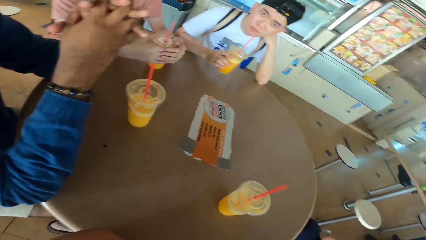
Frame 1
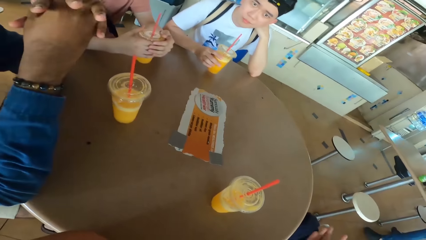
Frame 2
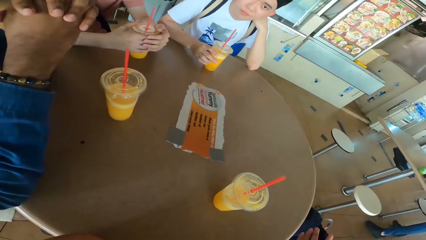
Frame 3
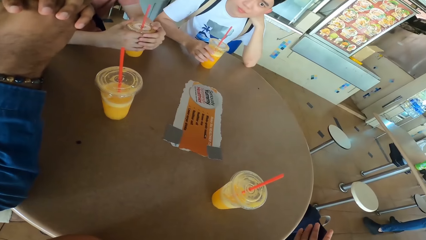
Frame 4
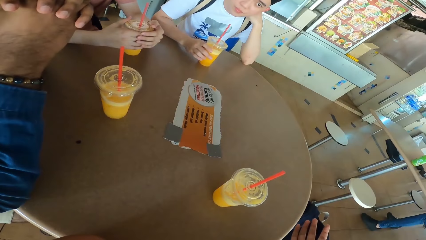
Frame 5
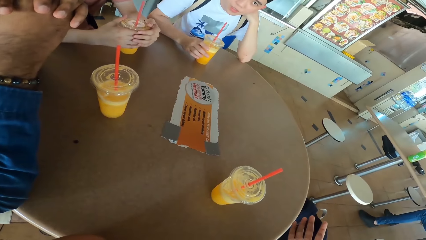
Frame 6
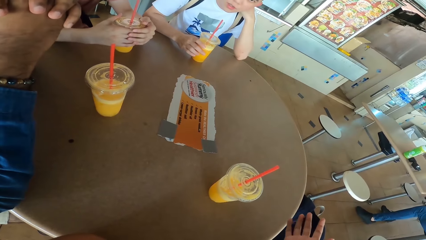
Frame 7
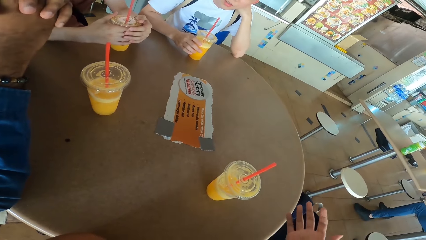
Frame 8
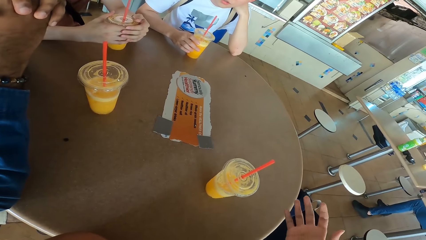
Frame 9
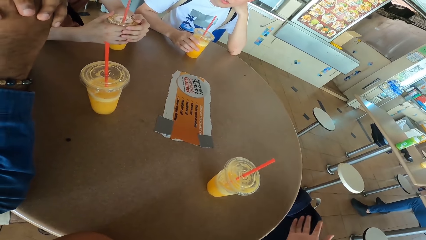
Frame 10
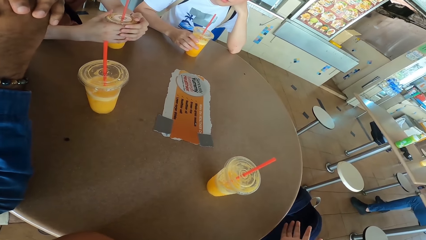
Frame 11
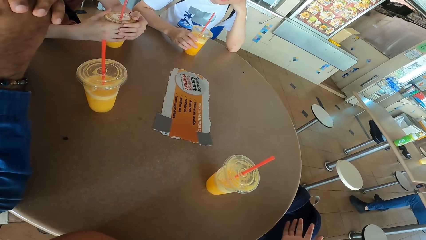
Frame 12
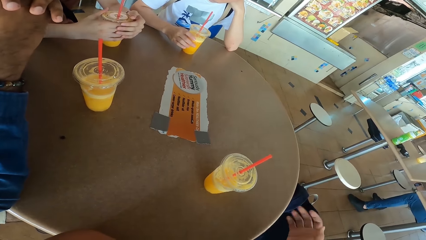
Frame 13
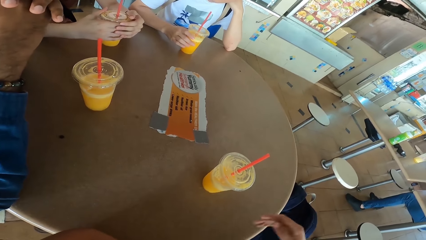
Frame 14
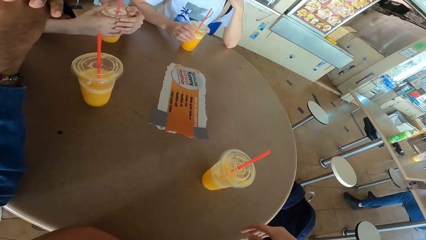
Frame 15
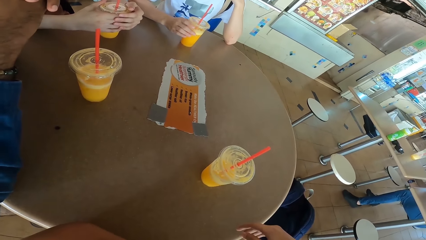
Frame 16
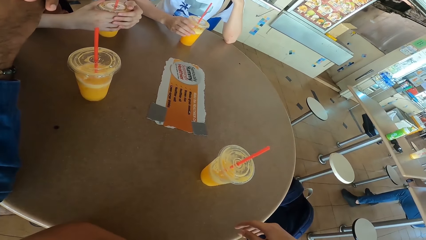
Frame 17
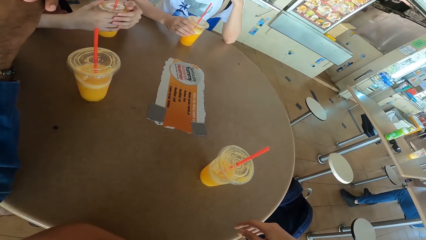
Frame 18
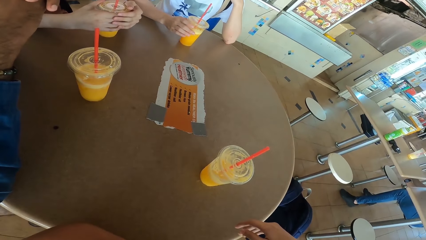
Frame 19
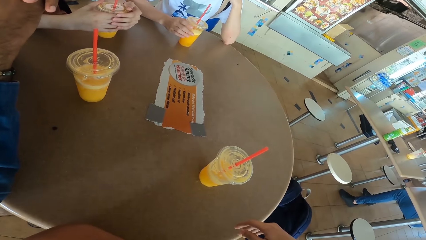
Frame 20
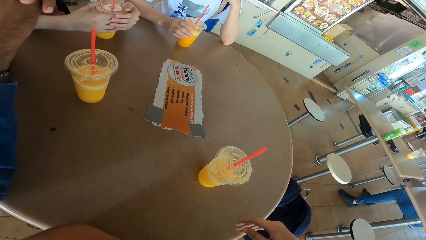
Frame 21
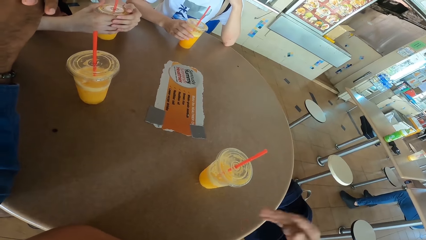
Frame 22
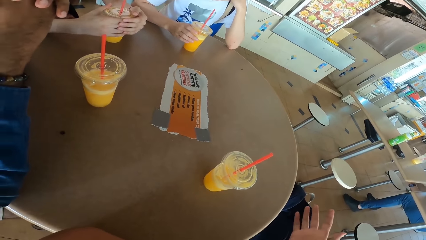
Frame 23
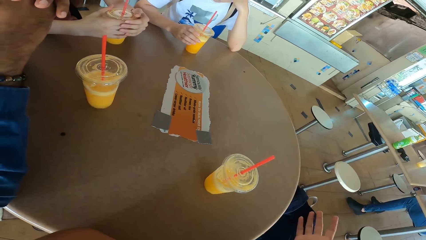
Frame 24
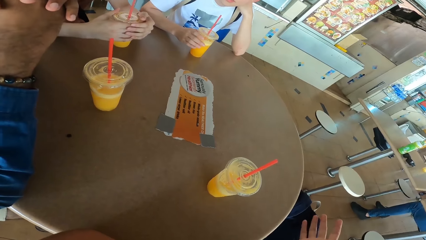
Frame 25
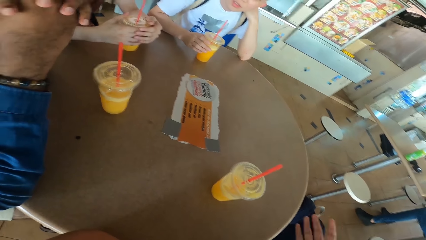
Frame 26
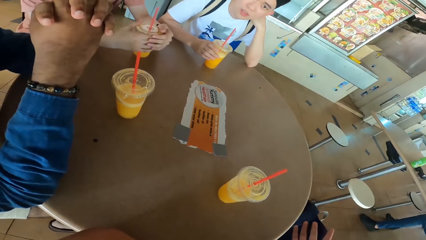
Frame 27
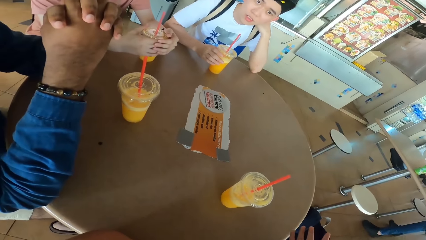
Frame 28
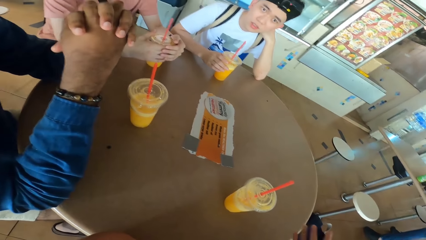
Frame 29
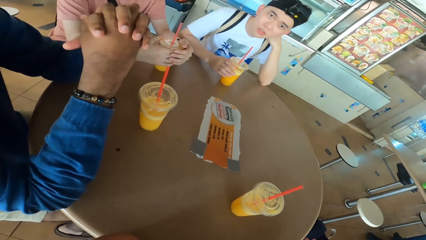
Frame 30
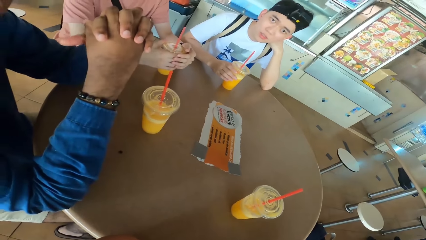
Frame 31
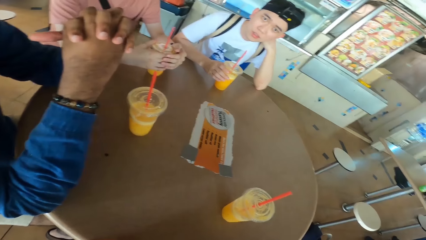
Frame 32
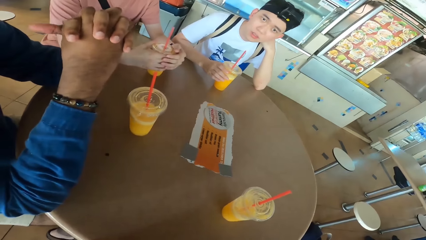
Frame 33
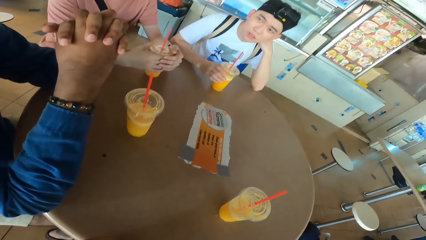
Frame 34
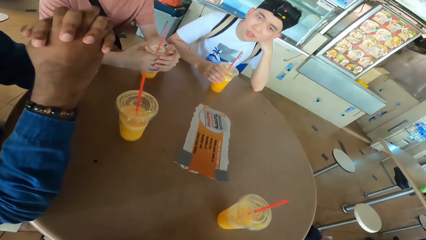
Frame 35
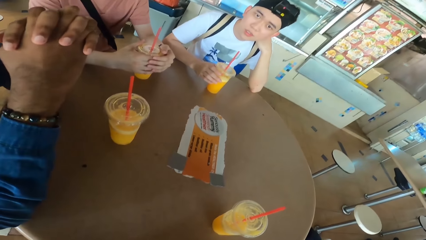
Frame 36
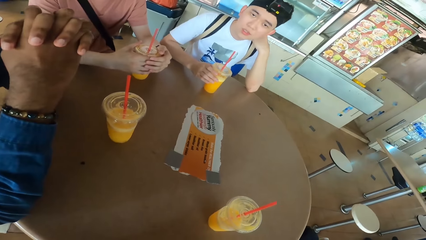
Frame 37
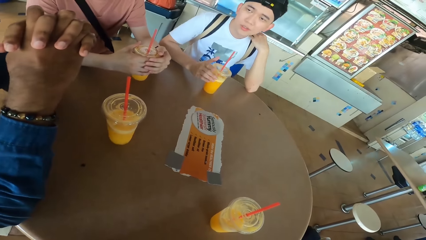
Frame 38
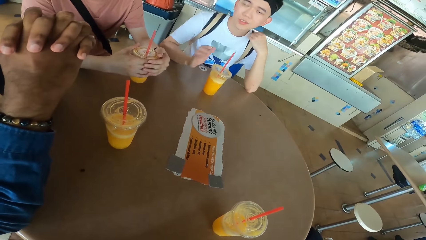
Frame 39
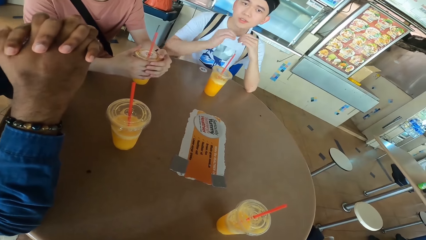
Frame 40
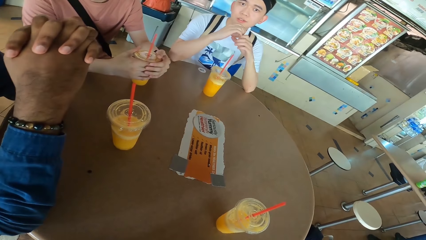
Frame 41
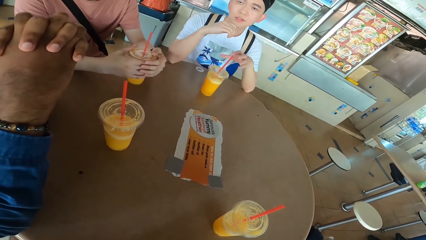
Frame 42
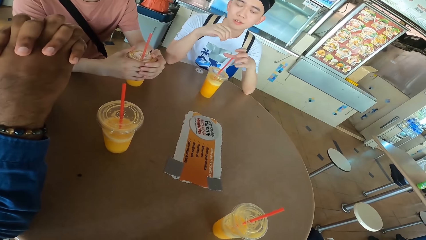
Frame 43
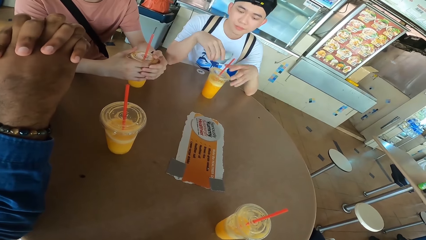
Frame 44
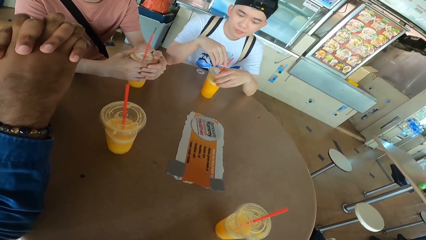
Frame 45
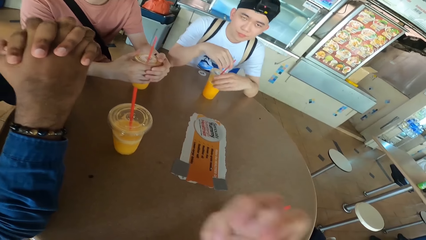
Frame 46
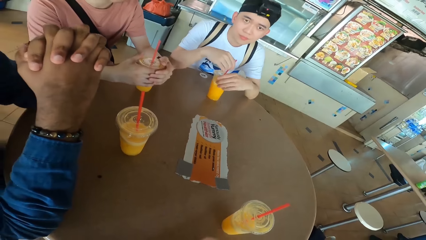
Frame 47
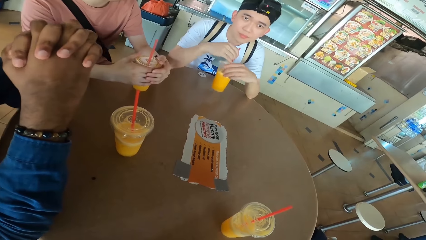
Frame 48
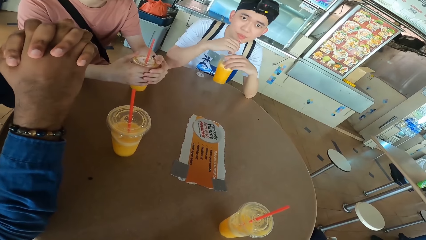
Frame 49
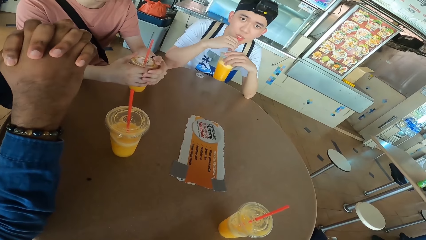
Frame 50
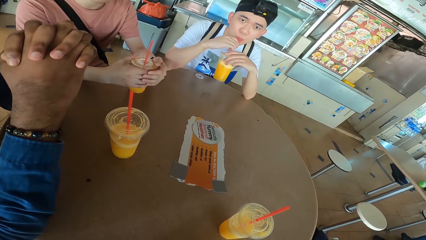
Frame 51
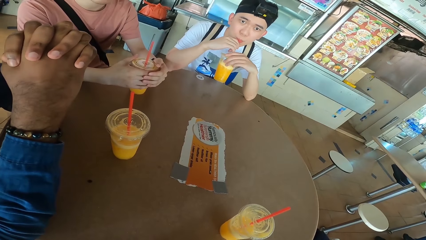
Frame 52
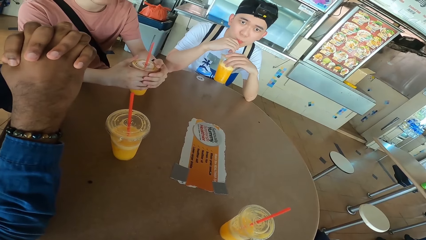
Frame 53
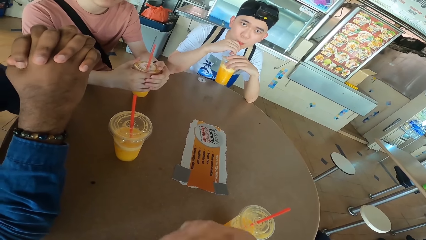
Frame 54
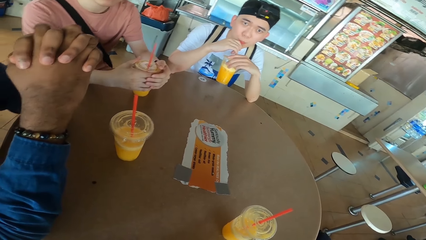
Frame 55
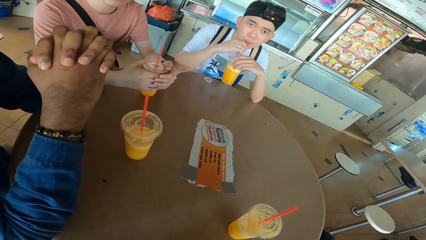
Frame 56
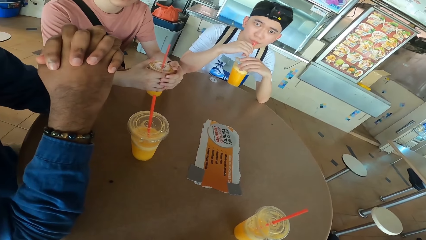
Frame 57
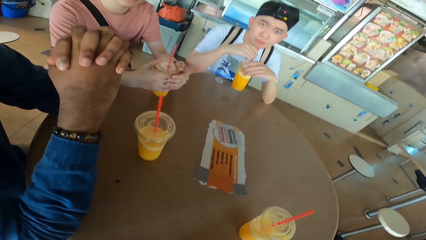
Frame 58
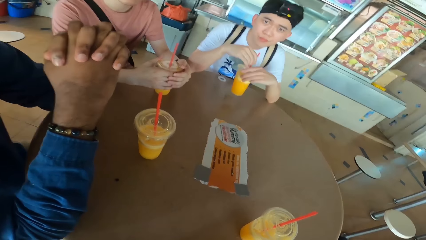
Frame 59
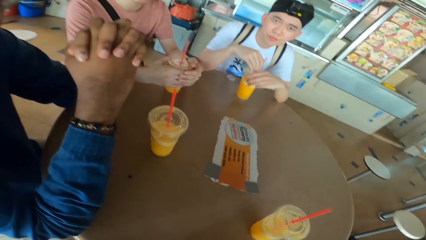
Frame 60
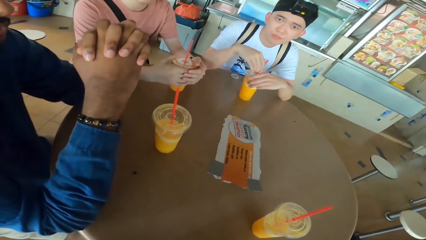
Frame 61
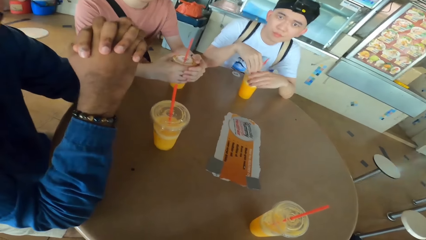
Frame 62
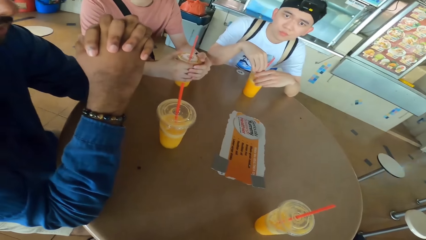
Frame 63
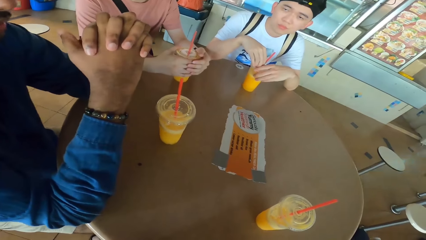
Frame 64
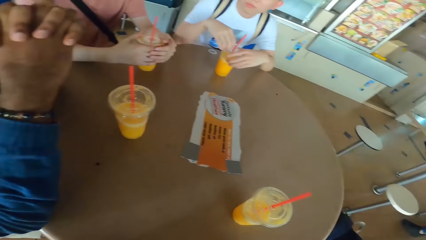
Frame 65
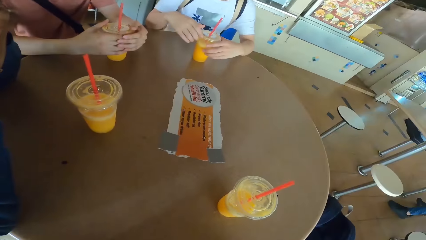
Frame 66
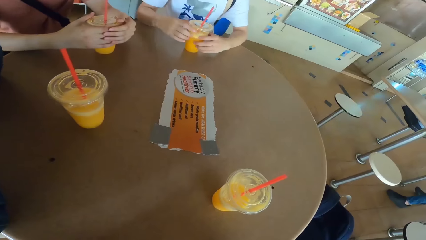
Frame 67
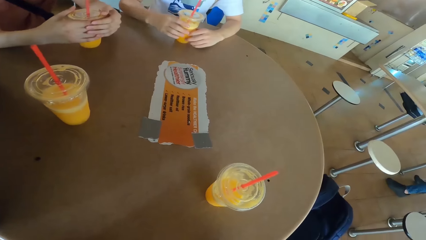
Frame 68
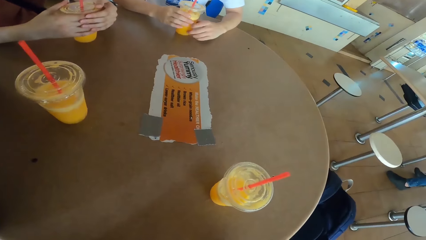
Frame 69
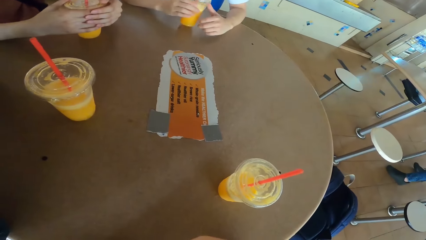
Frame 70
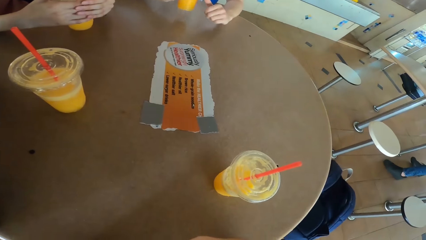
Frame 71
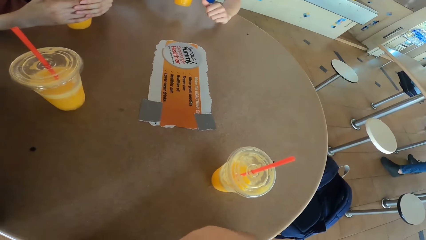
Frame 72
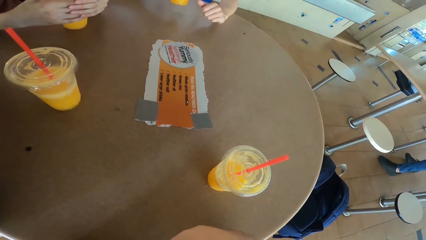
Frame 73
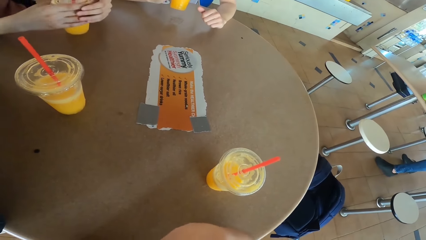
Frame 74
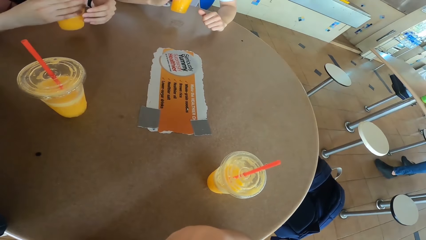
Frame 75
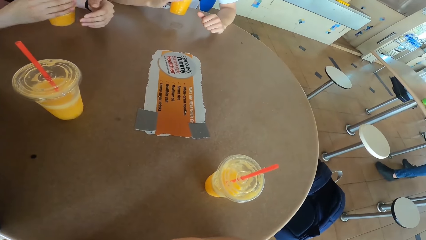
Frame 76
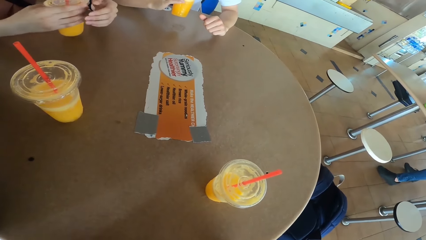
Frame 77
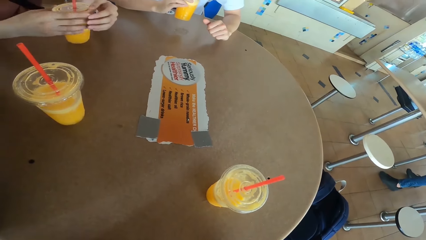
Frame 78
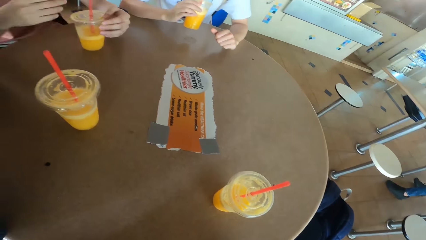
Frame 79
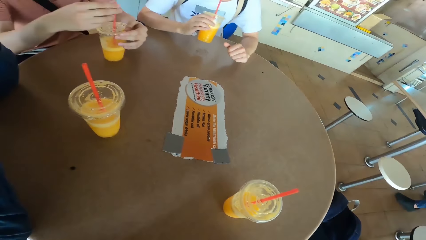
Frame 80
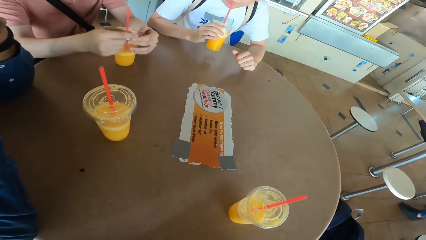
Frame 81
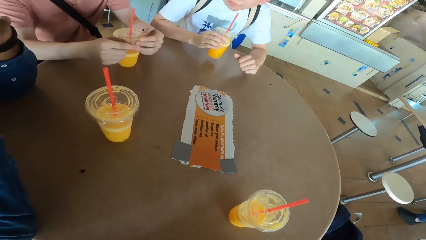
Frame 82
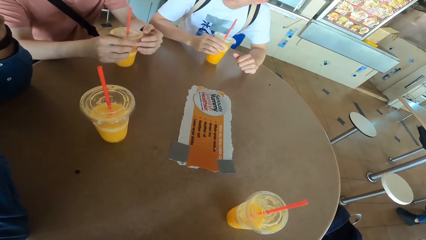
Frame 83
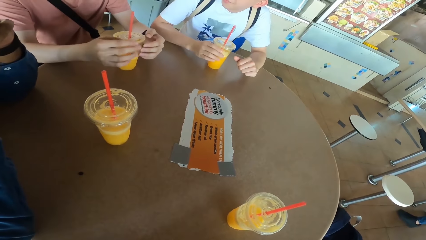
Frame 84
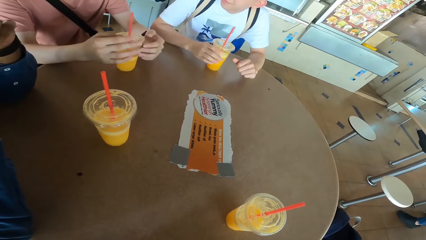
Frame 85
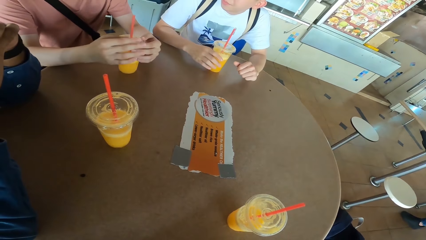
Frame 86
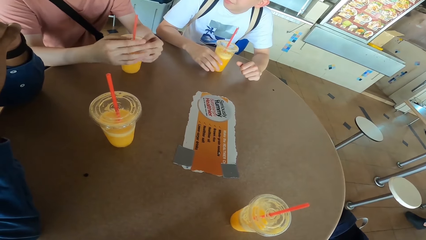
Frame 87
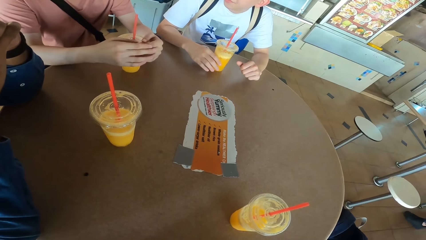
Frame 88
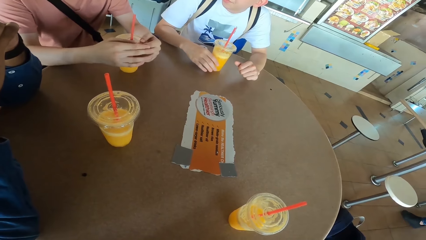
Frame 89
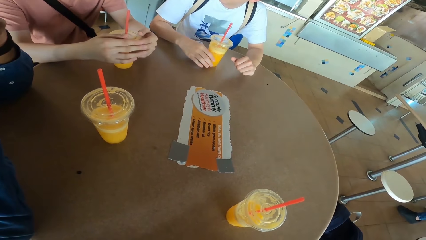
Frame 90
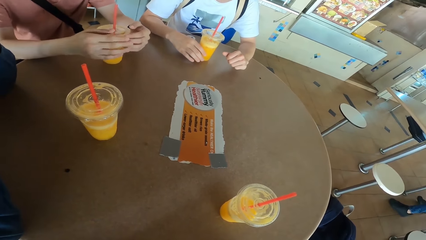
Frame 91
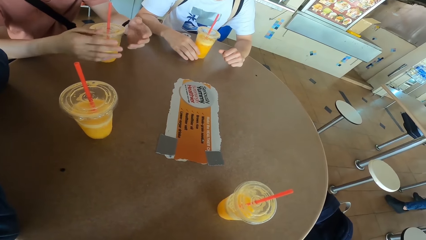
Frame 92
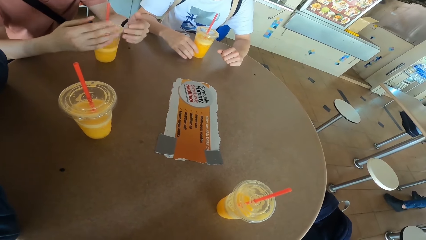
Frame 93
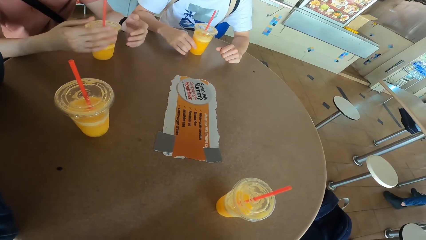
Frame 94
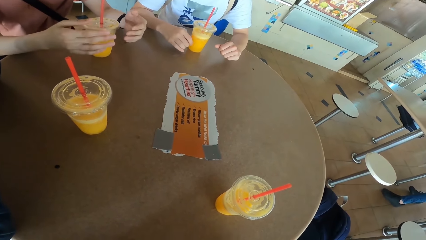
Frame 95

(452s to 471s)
A man places a juice can or tumbler on the table. The camera wearer converses with another man. The first man lifts his hand, folds his hands, and responds to the camera wearer. The first man holds the straw. A man picks the juice can from the table. The first man sips juice from the can and places the juice can on the table. The other man responds to the camera wearer. The camera wearer looks at the tumbler. The first man picks the juice can from the table, sips juice from the can, and places the juice can on the table. A third man converses with the camera wearer.
